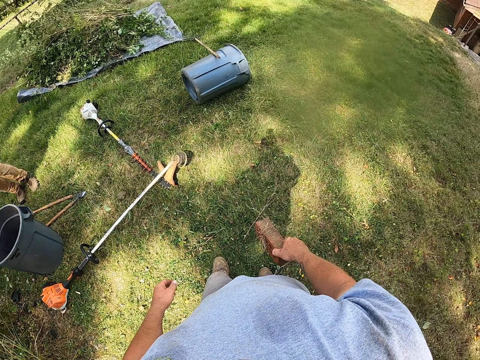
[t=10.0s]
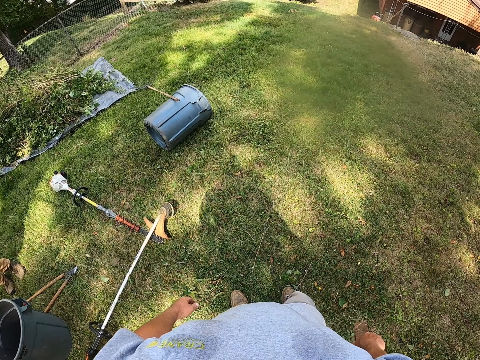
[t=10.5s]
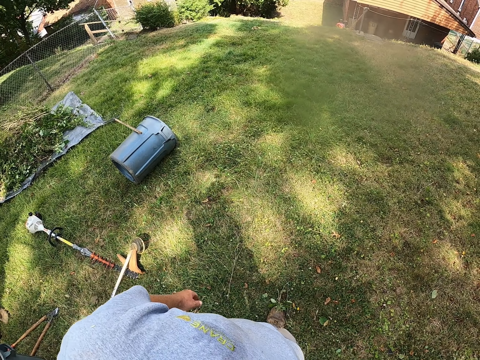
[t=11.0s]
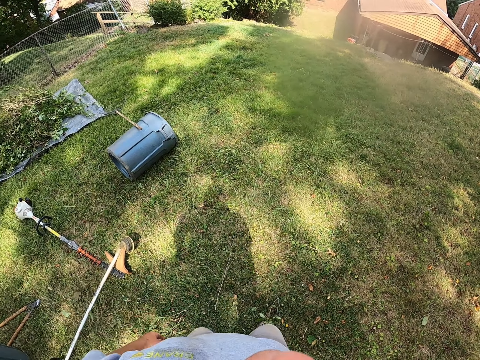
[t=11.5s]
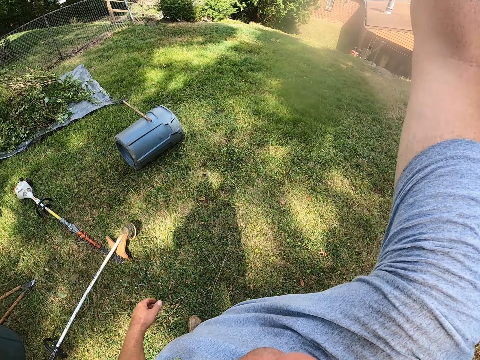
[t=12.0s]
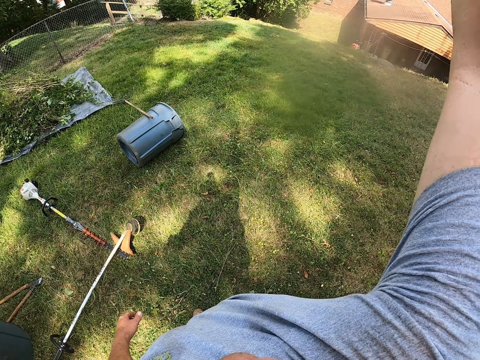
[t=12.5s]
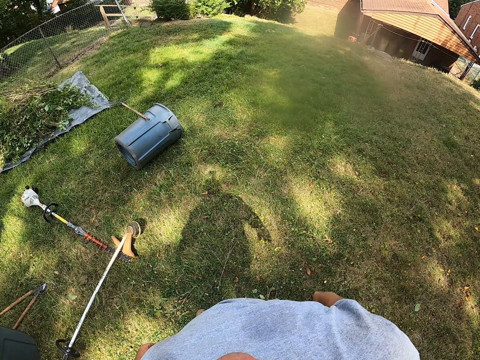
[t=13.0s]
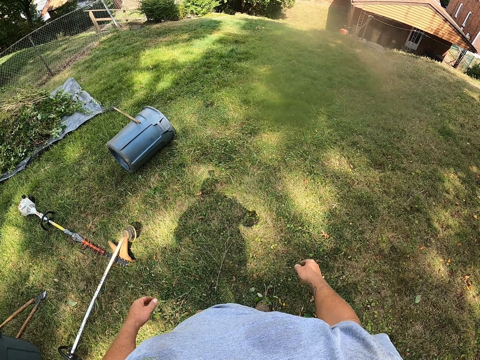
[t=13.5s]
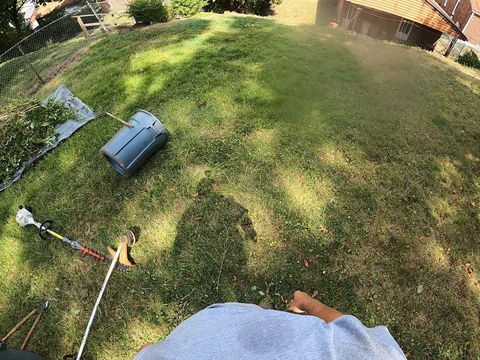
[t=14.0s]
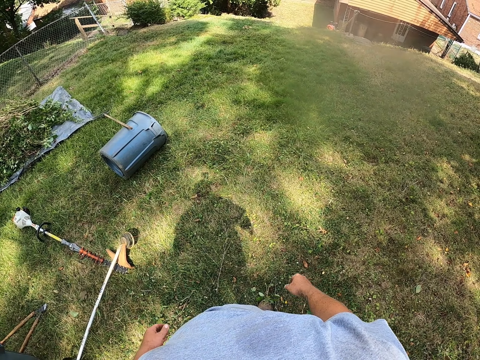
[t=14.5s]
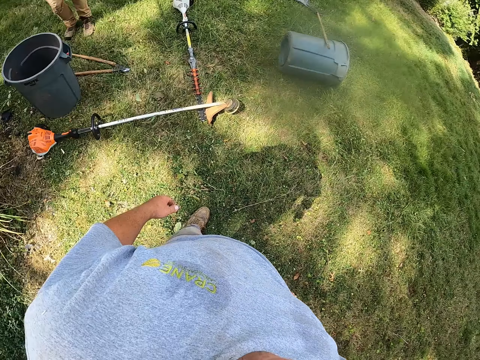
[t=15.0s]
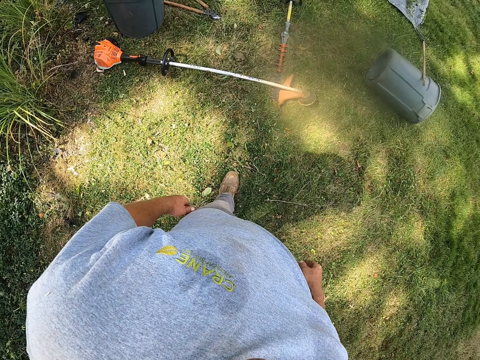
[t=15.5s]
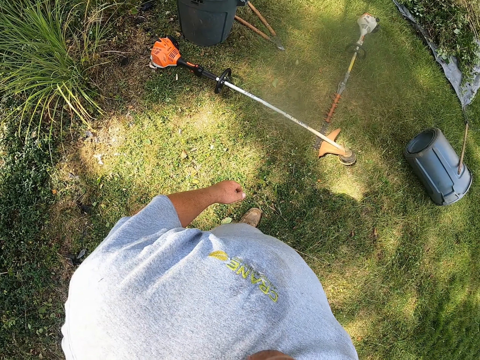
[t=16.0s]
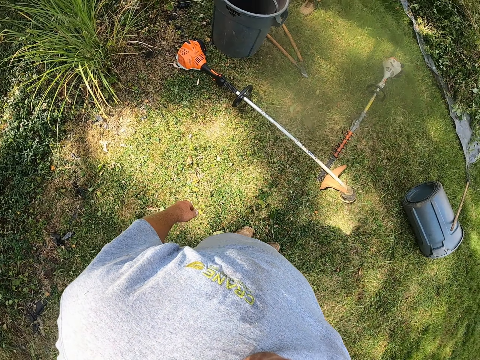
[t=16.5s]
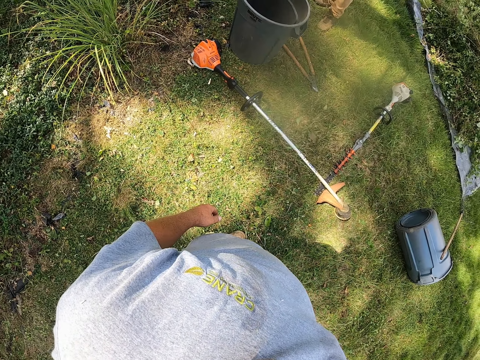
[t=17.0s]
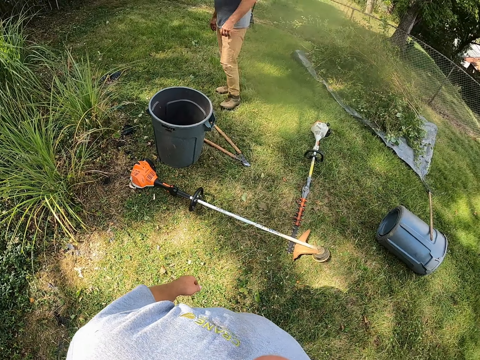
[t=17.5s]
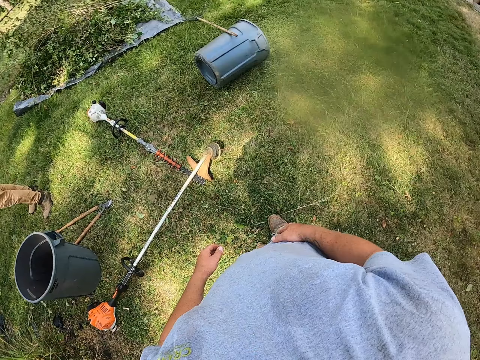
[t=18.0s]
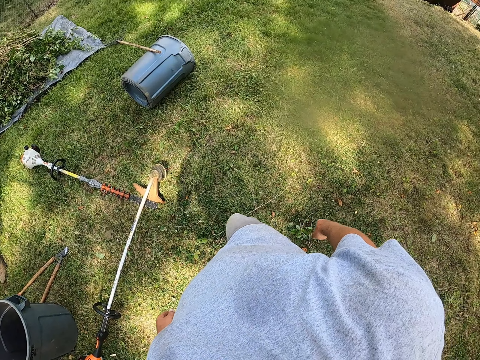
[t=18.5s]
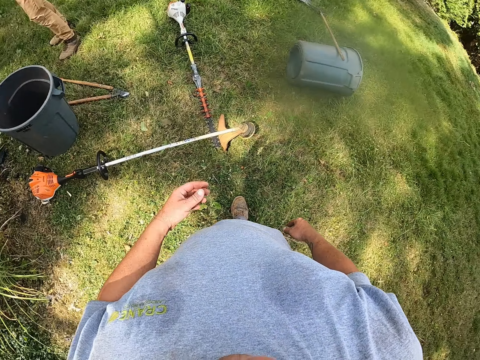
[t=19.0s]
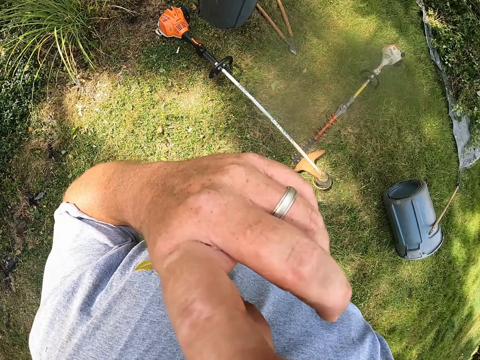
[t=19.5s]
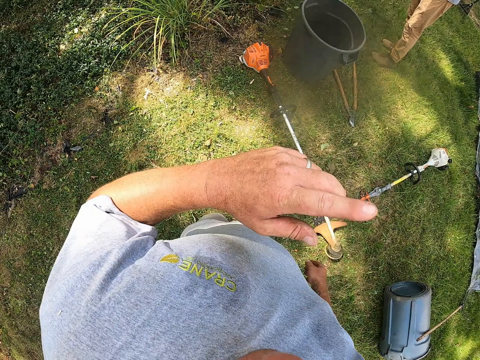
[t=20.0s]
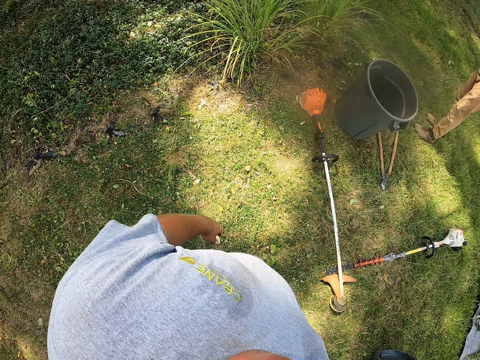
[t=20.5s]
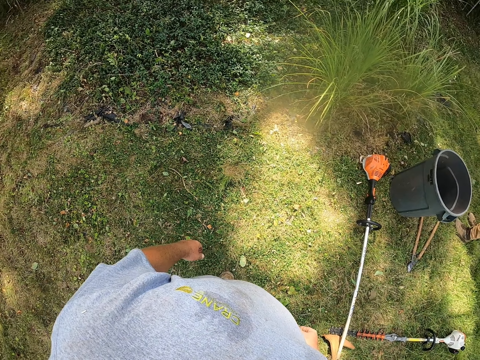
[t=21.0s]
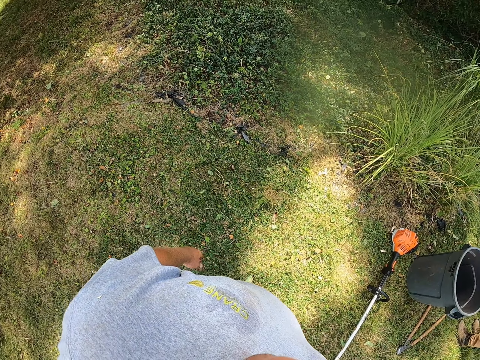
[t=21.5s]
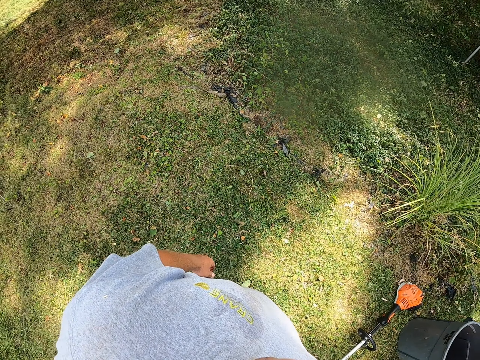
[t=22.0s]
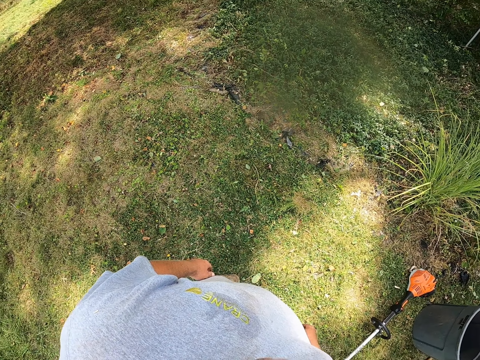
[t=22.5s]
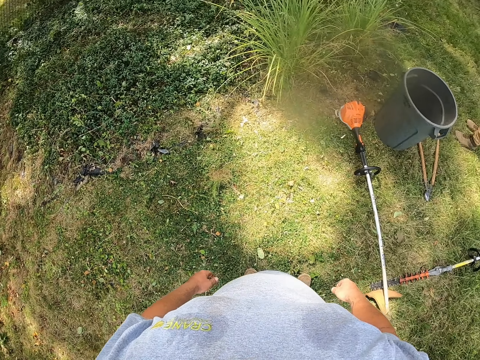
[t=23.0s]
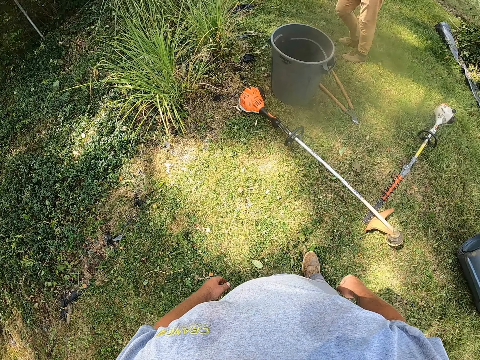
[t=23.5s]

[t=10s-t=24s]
The camera wearer throws the bricks. They look around. They touch something.

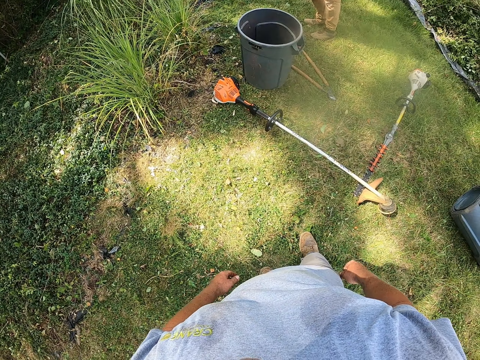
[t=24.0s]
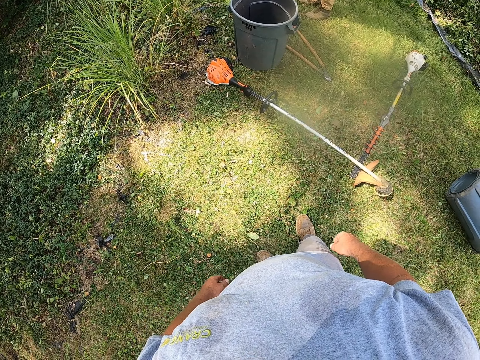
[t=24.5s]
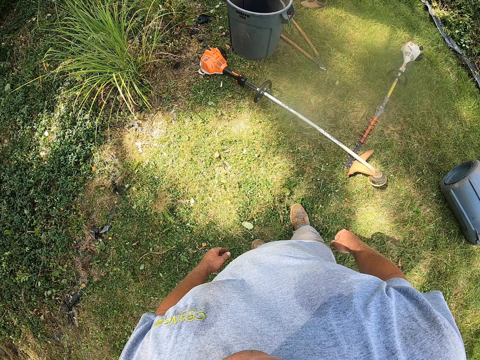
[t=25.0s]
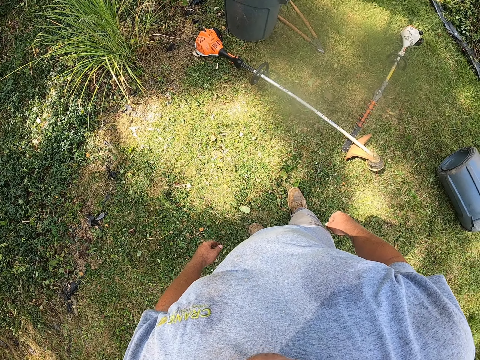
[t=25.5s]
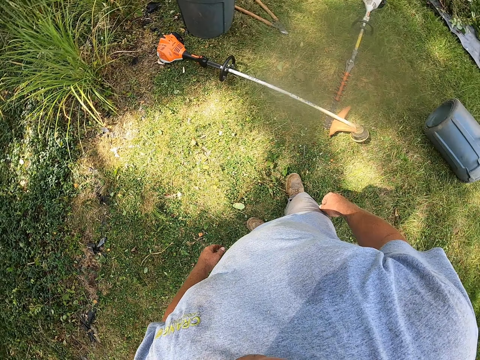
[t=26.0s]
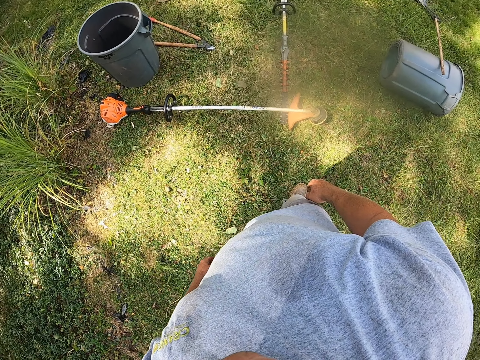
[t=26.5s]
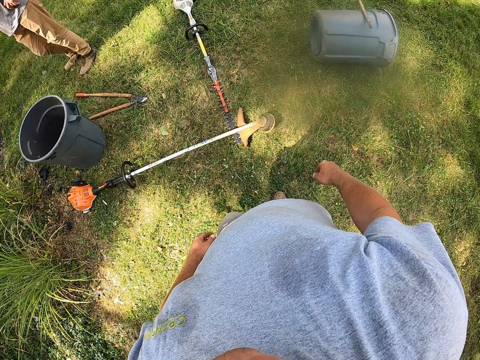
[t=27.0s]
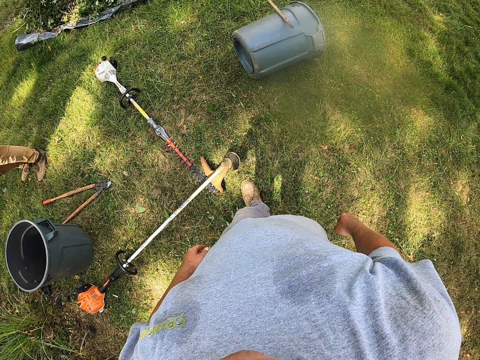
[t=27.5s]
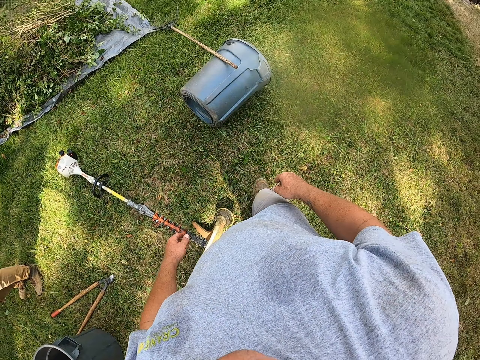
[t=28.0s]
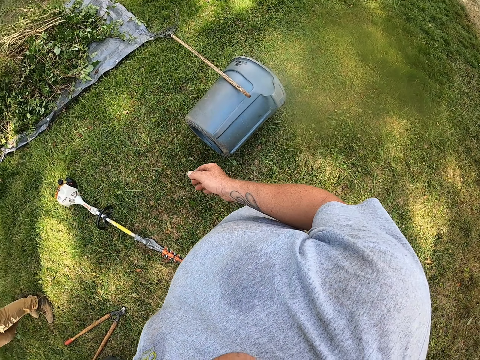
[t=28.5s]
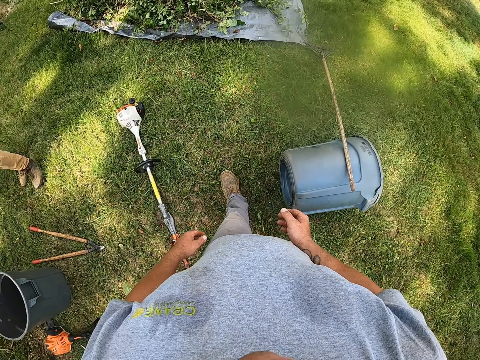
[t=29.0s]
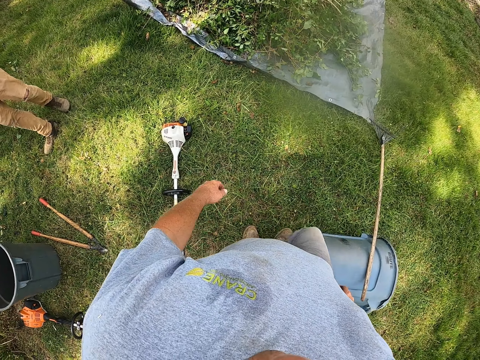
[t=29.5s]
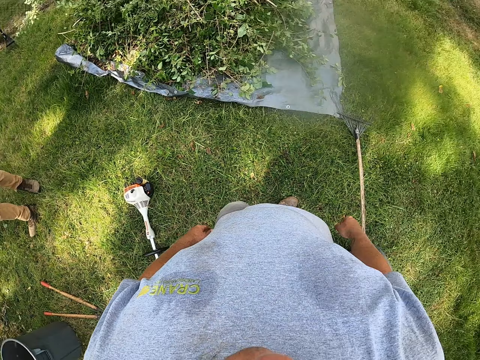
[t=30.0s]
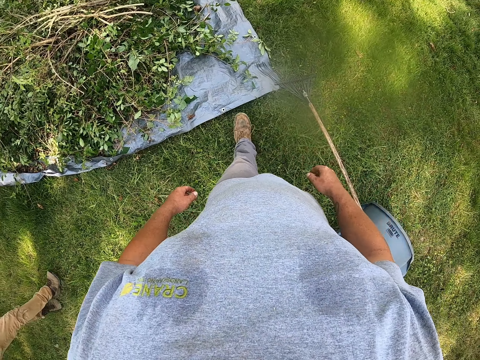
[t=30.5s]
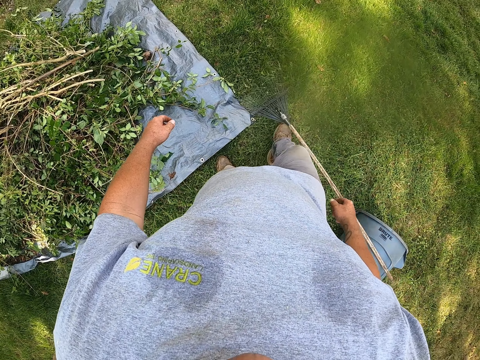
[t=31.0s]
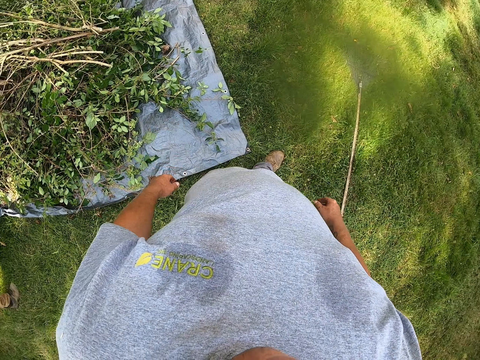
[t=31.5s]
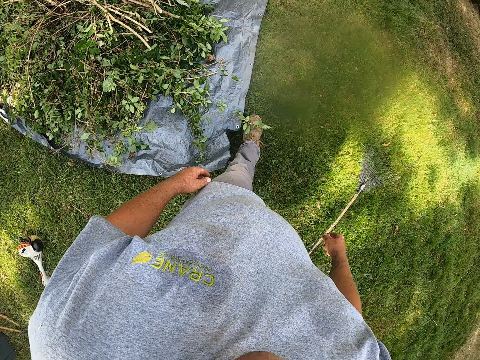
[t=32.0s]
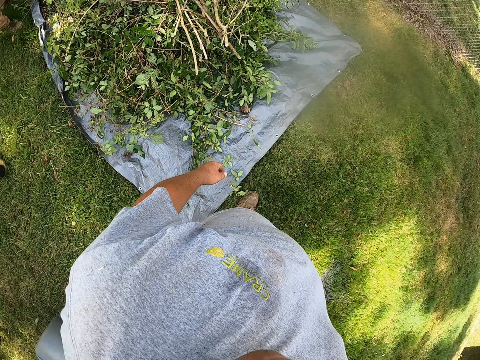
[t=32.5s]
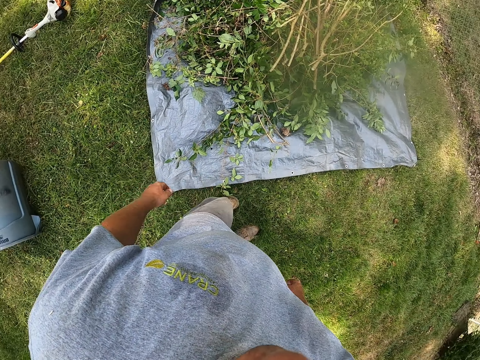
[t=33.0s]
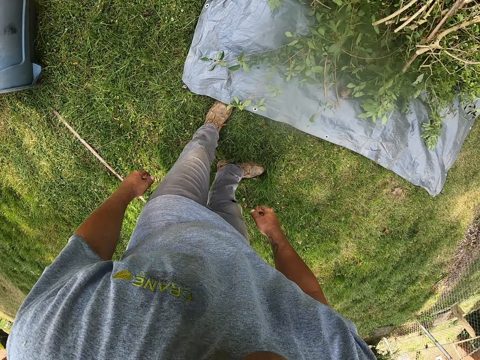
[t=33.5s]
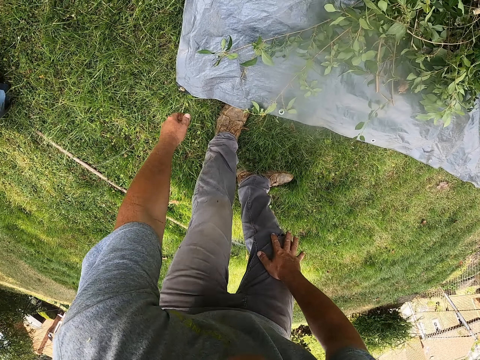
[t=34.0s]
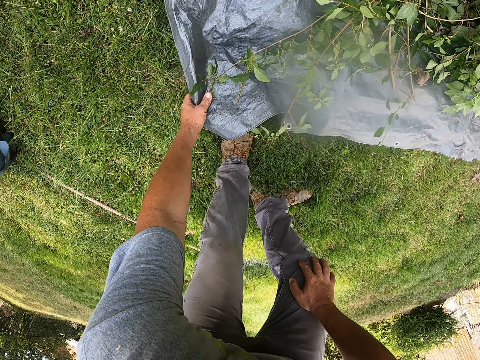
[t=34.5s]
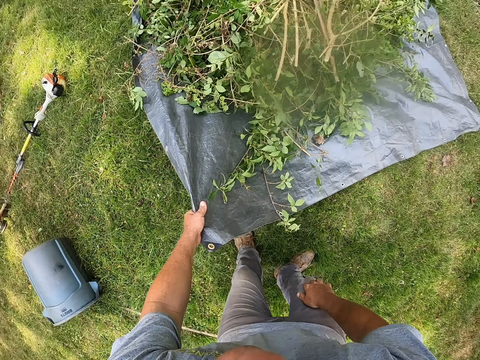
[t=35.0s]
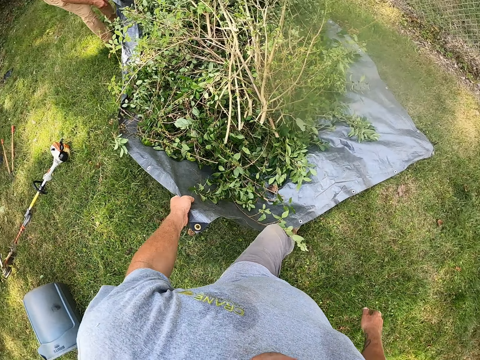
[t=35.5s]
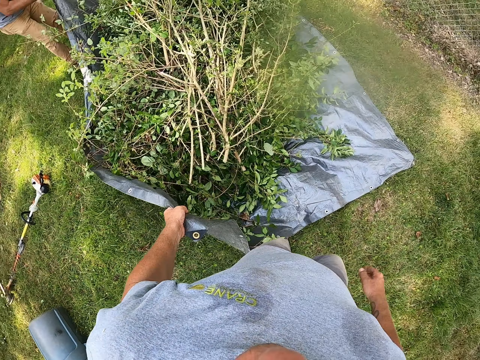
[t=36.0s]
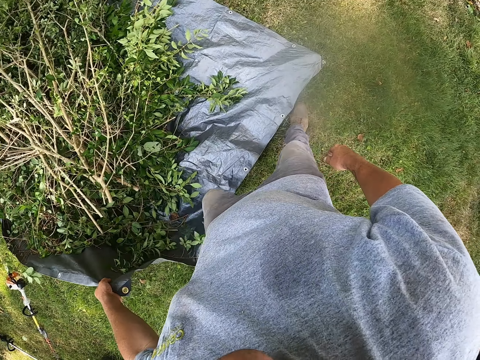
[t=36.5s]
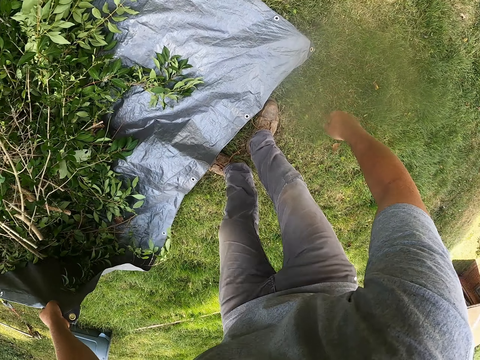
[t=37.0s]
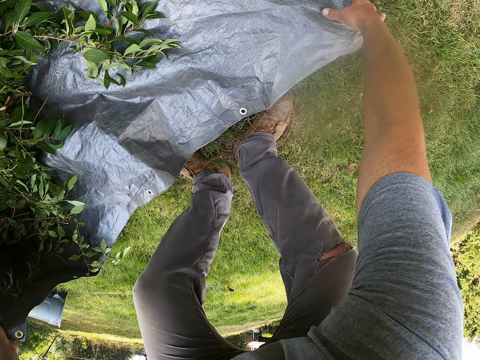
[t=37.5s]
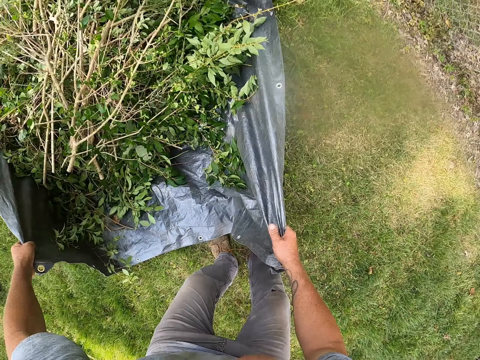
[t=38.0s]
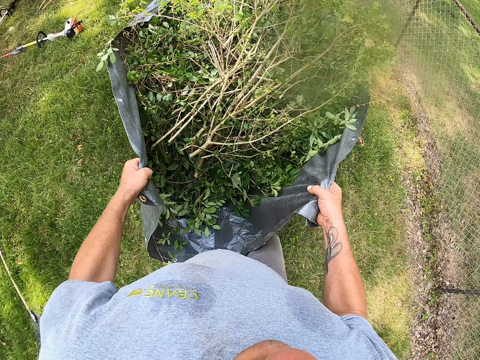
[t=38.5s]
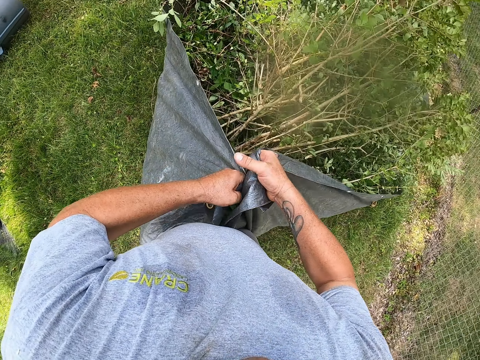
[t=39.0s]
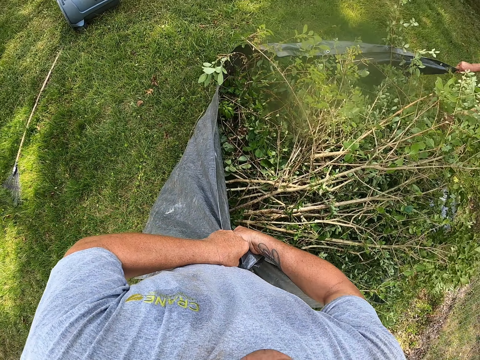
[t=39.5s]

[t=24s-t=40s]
The camera wearer walks along the glass. They hold the polythene bag edge. They take the paper from the ground. They walk around. They hold the polythene bag edge.
